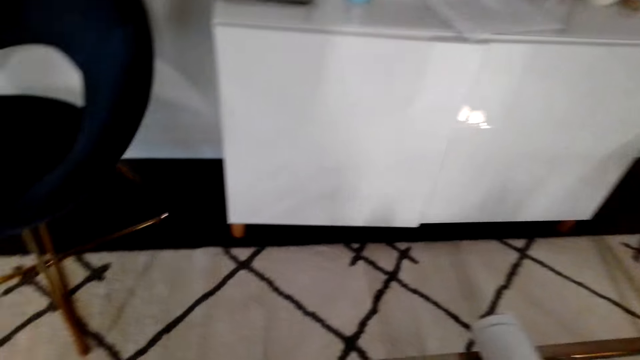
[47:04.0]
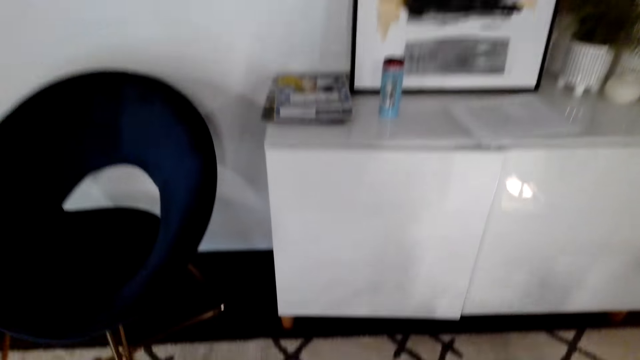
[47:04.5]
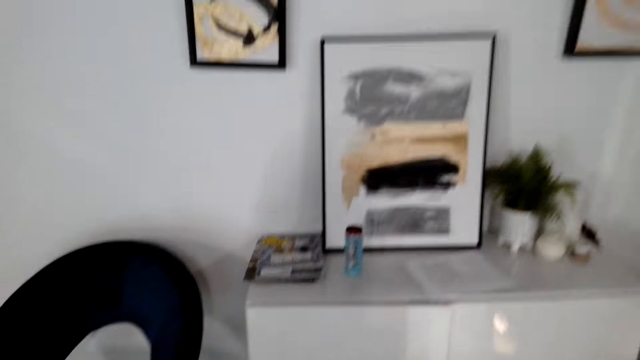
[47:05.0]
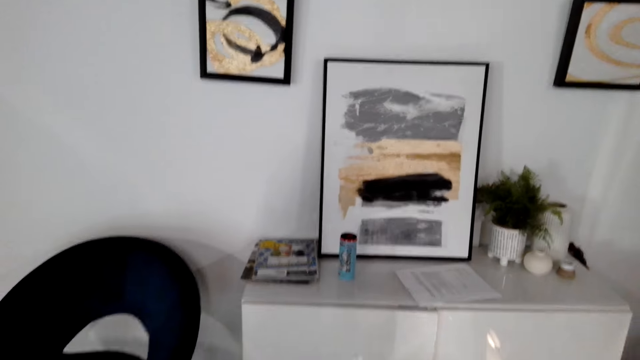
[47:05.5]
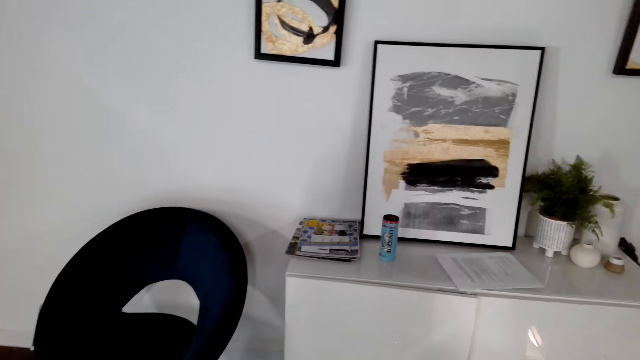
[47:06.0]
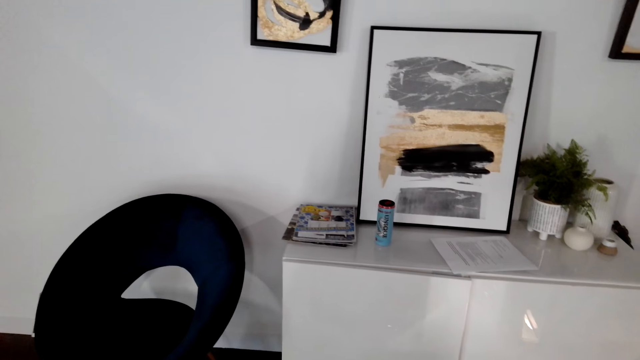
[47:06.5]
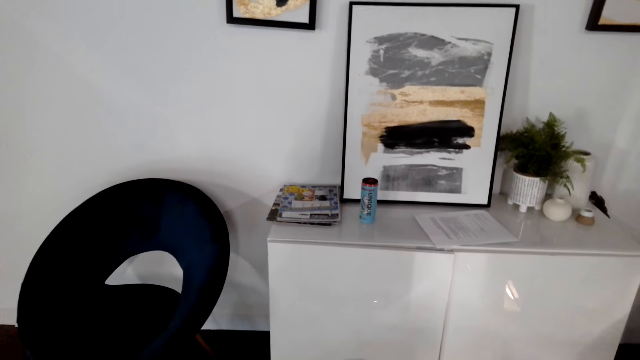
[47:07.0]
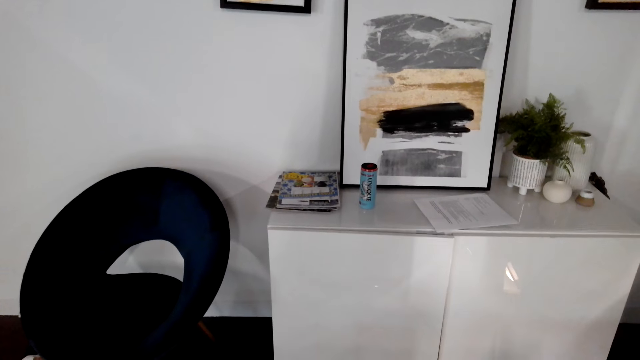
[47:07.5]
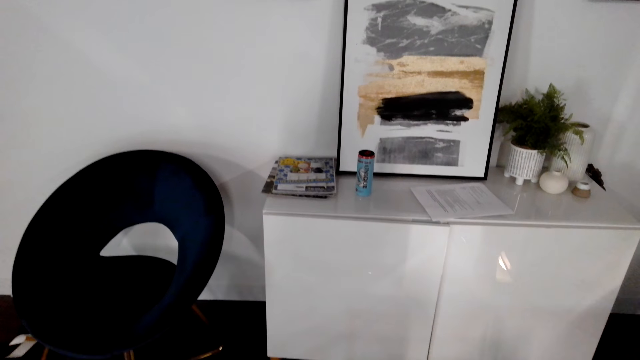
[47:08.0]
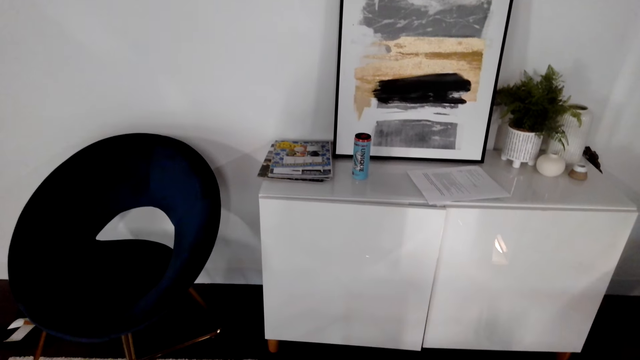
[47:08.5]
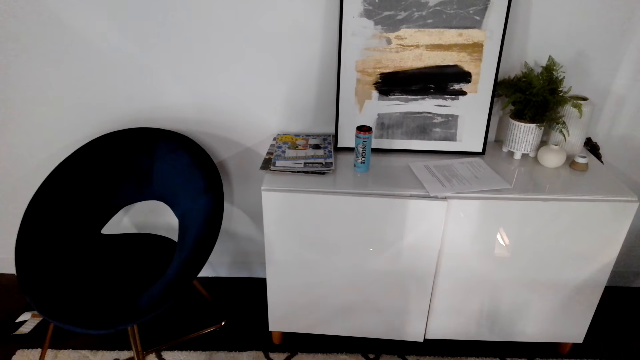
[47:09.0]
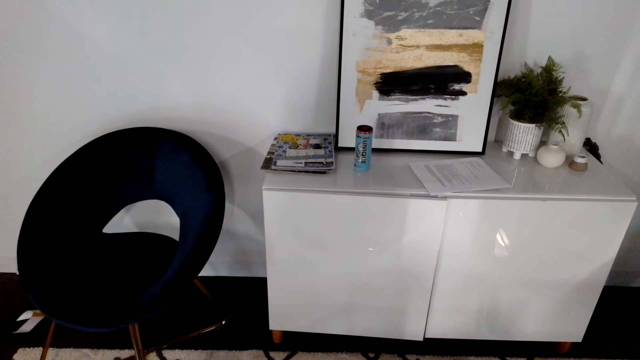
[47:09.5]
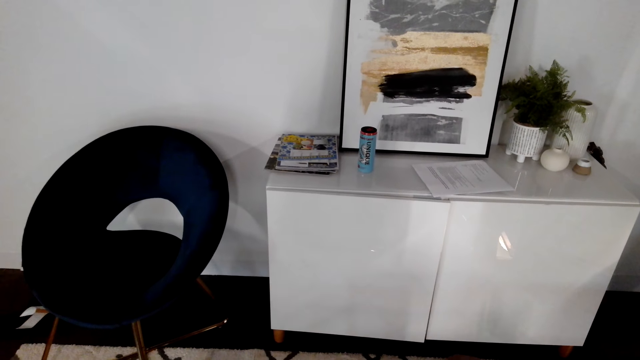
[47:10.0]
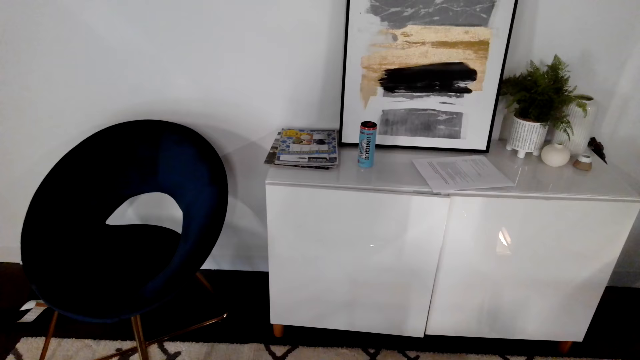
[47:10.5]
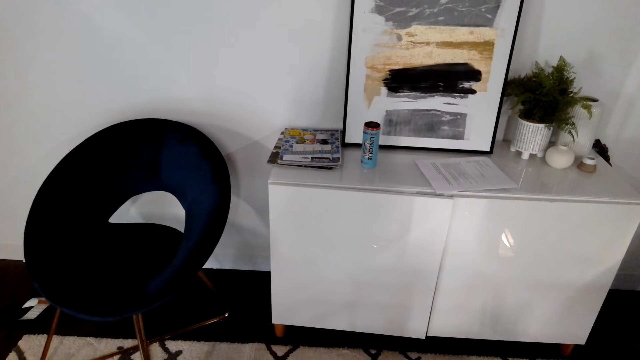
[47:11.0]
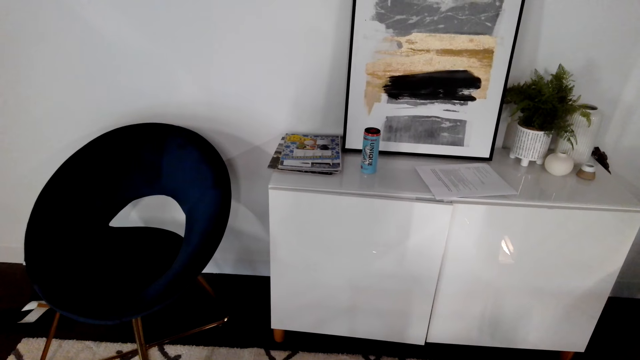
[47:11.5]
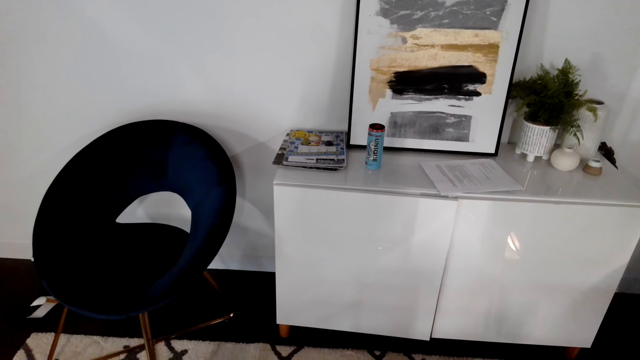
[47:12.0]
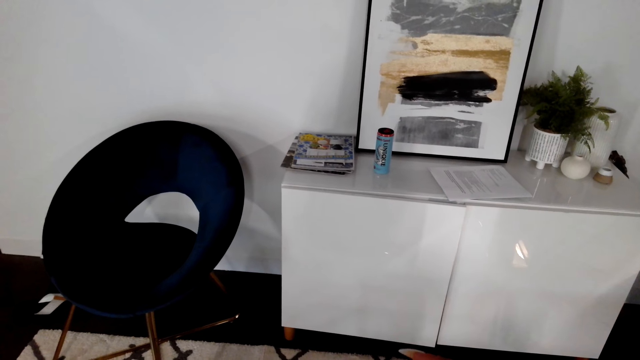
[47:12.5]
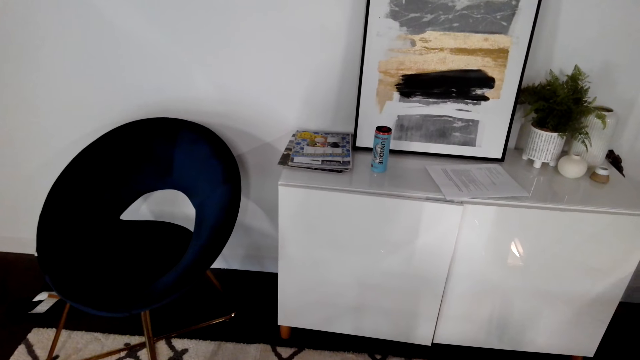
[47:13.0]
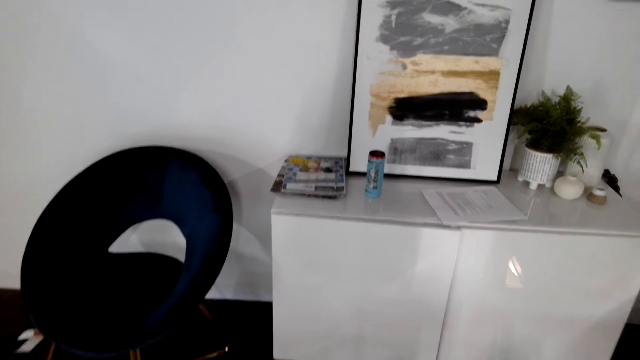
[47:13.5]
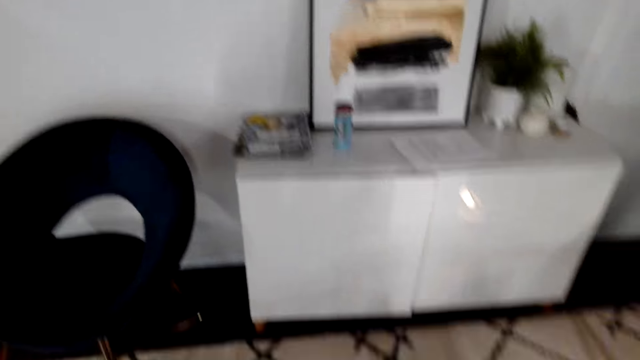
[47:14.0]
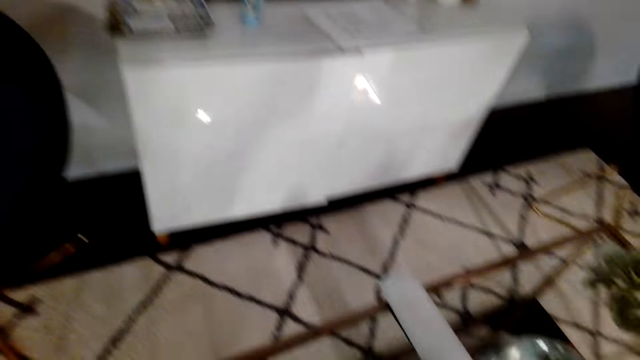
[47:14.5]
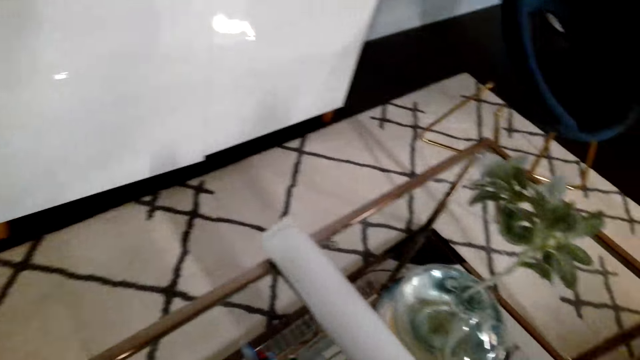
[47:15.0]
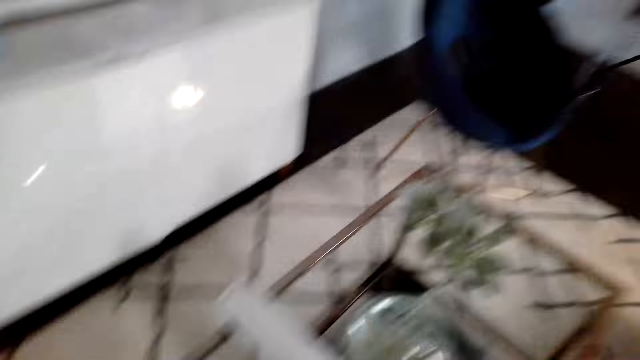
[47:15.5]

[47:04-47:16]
The camera wearer looks around. They do something.

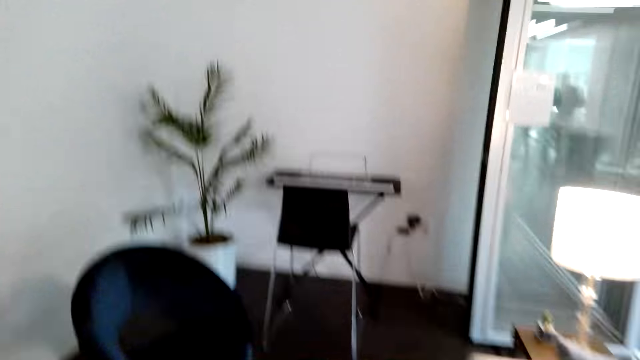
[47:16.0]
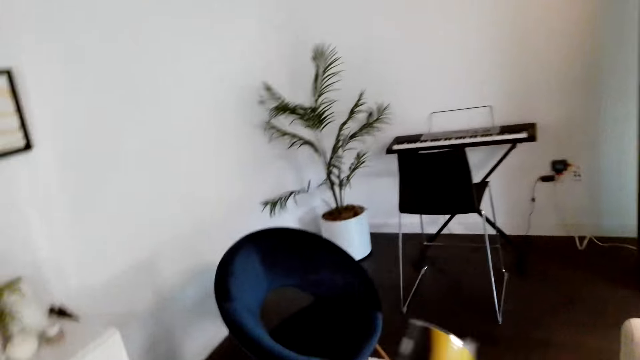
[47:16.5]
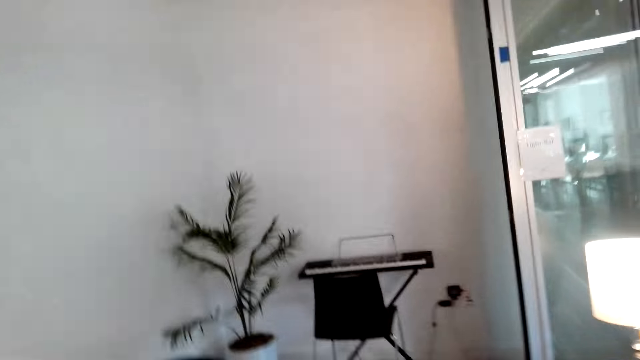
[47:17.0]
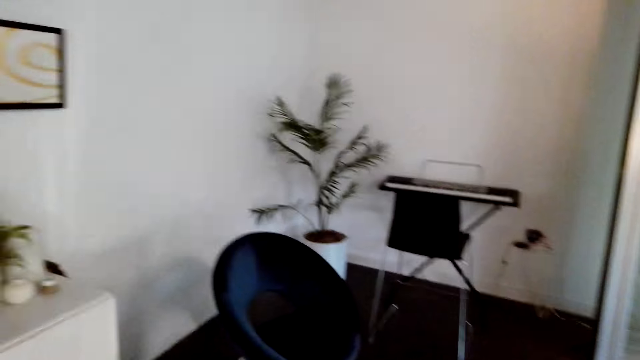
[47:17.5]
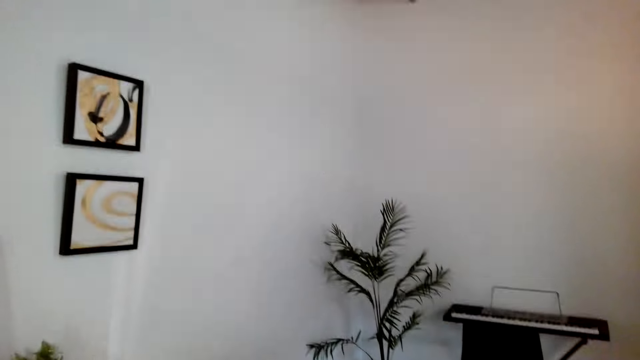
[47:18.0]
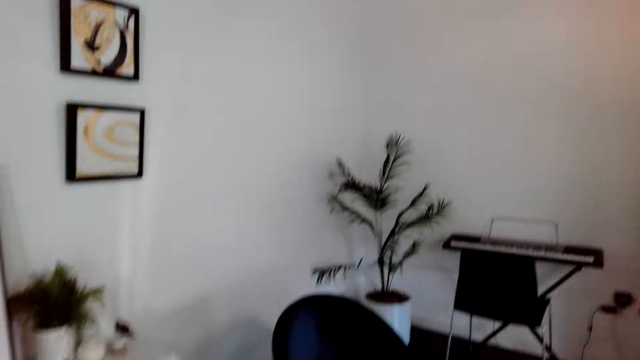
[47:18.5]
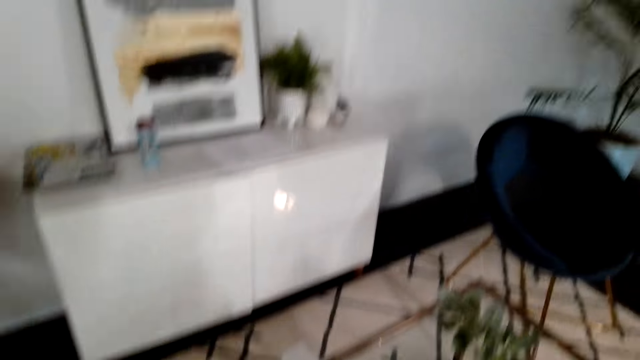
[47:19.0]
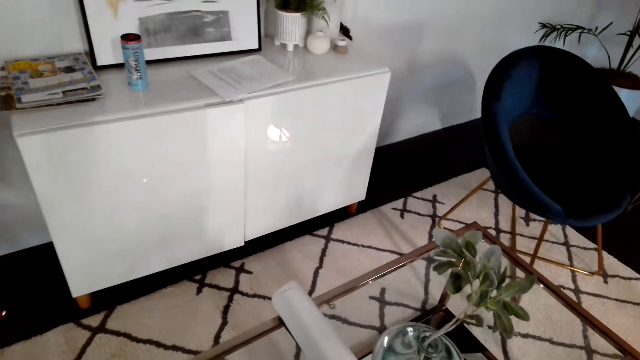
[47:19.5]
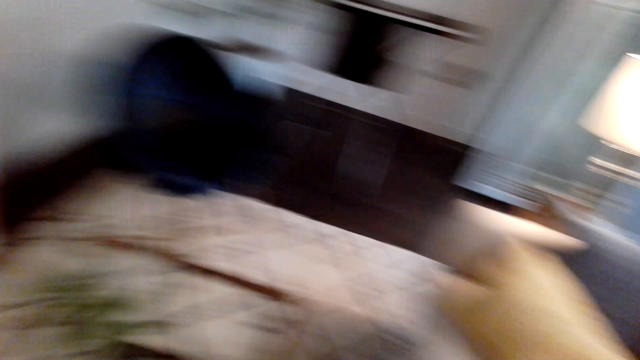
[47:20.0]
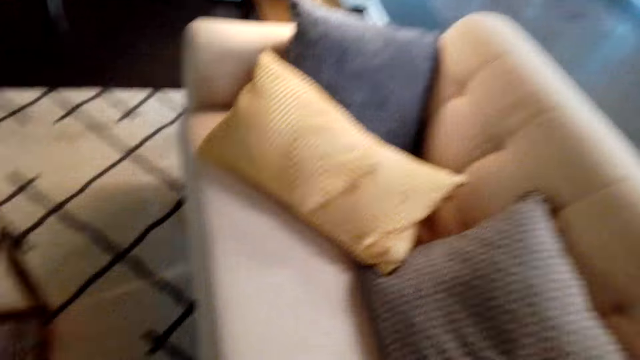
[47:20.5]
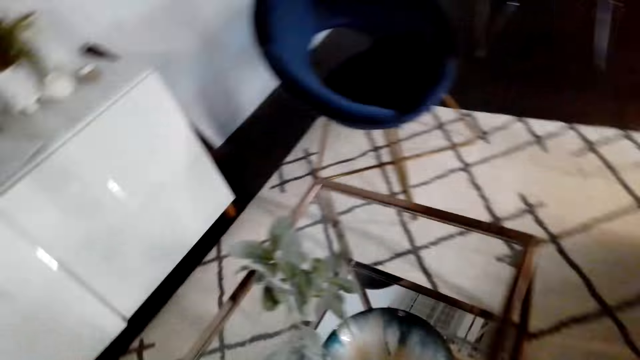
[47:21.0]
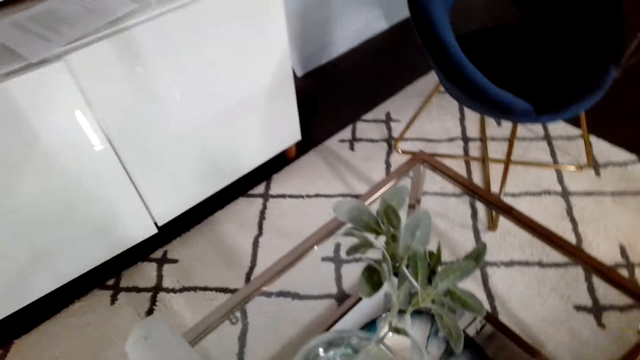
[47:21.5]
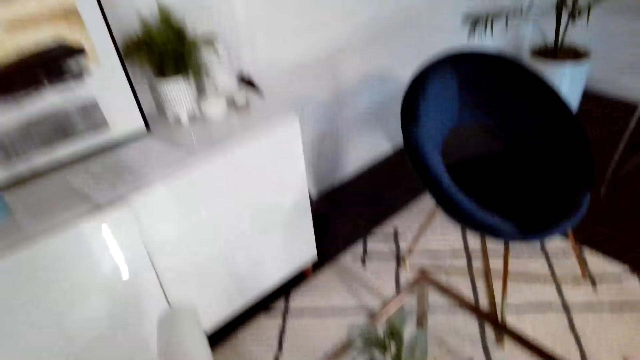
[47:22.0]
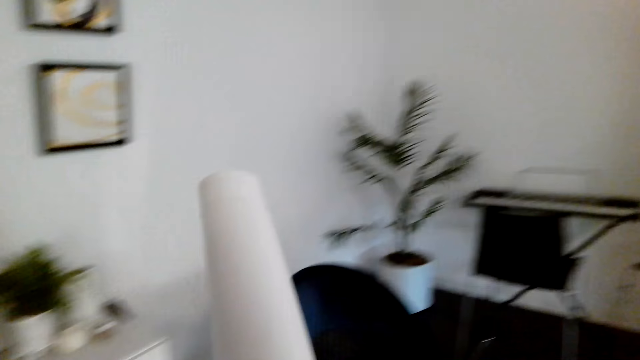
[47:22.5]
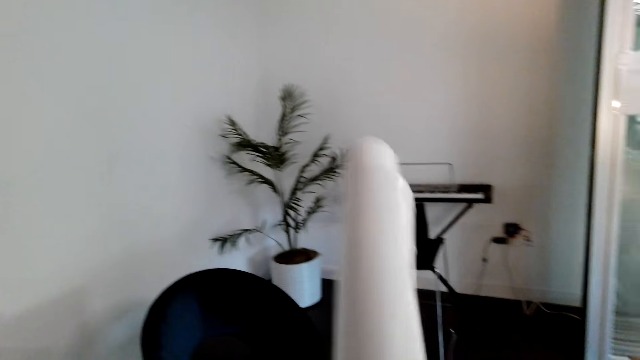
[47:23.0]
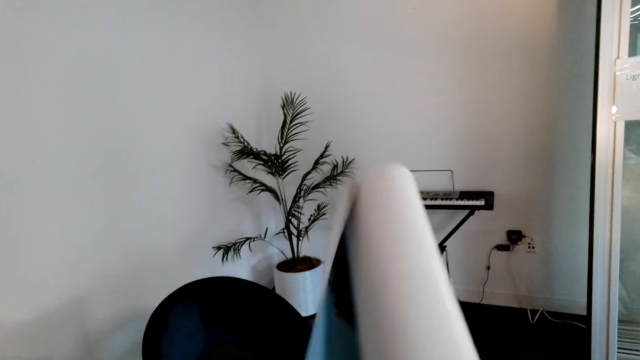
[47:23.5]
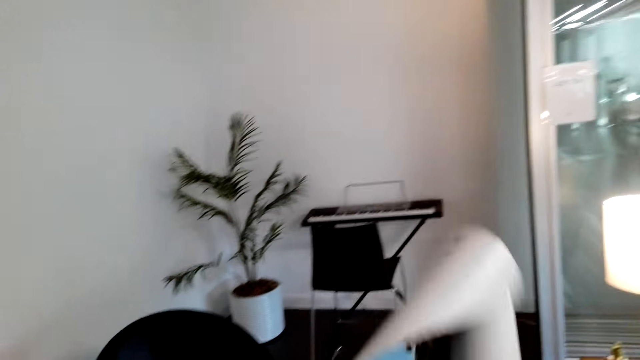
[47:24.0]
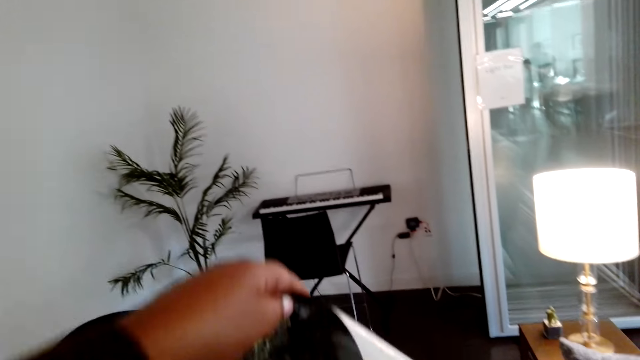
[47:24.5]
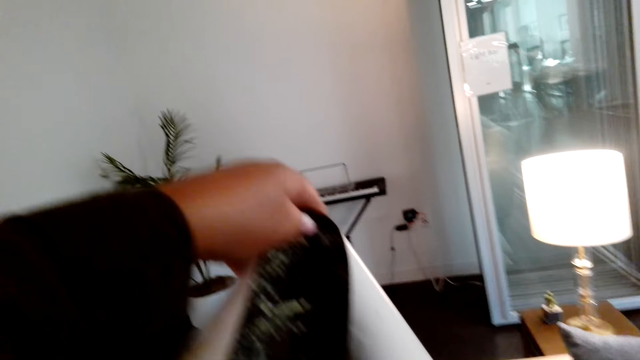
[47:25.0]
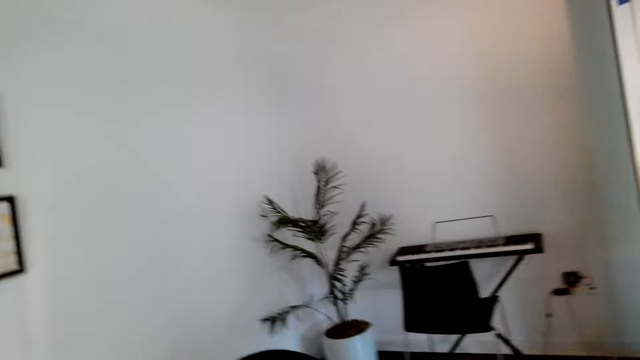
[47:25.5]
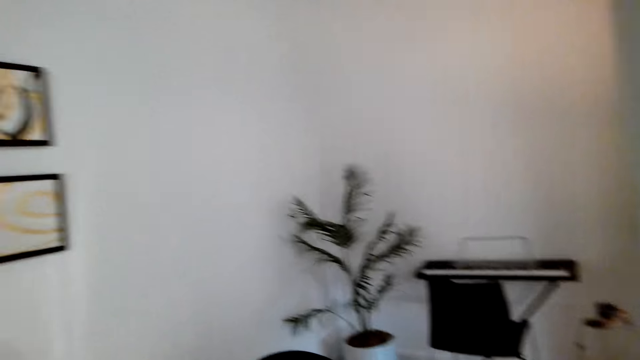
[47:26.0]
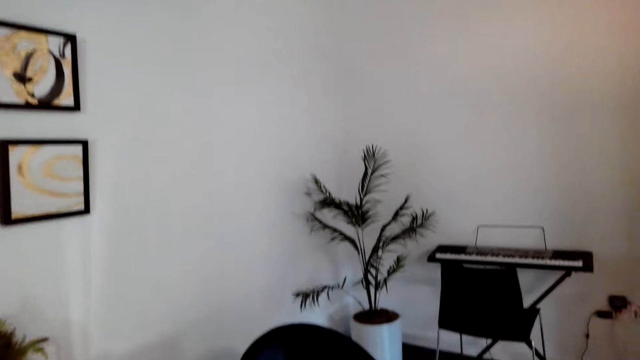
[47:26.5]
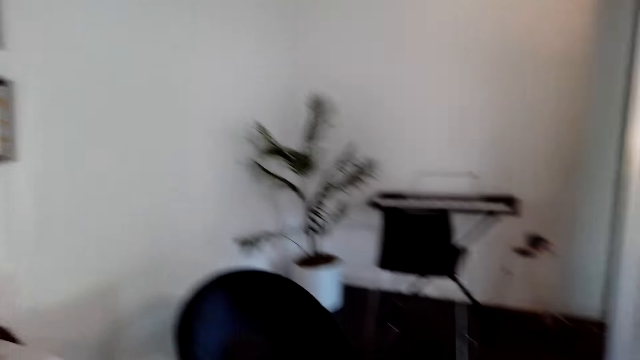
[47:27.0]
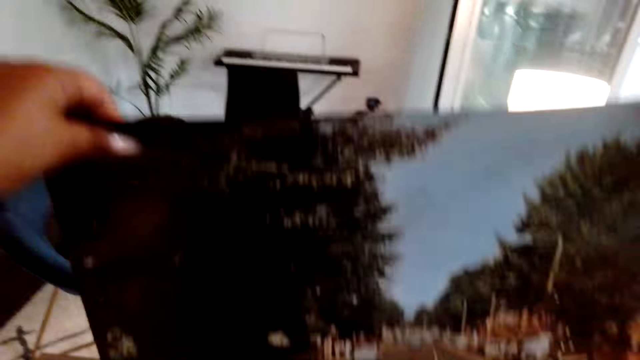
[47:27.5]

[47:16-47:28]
The camera wearer unfolds the picture or chart in his hand.
